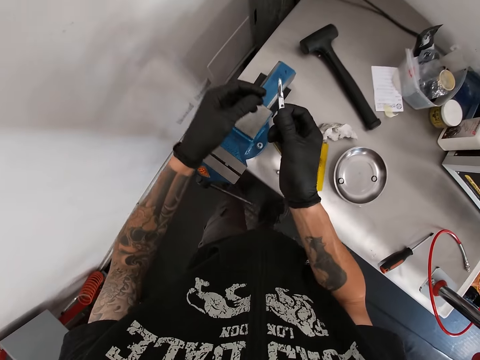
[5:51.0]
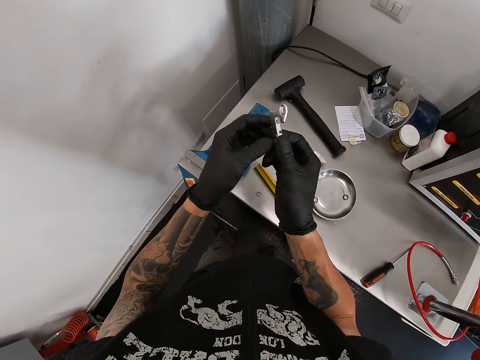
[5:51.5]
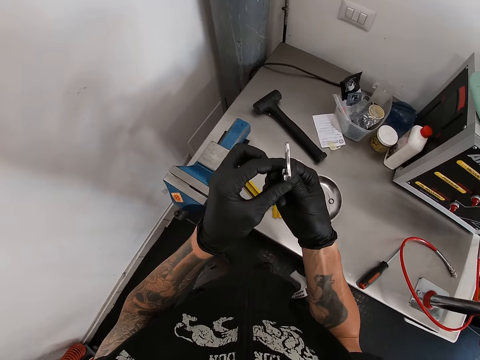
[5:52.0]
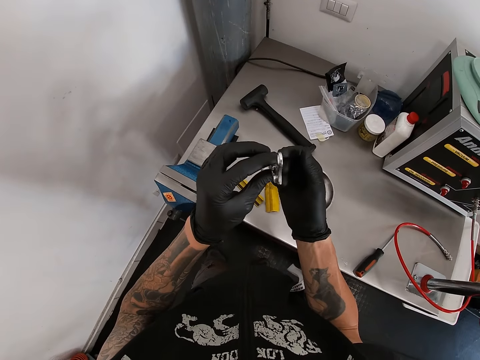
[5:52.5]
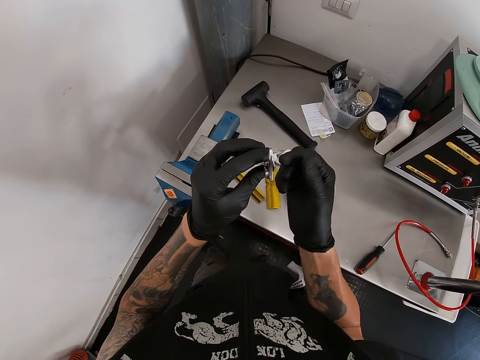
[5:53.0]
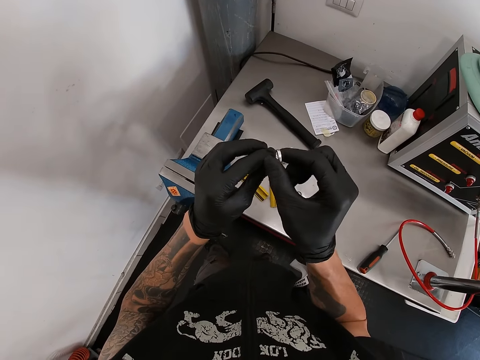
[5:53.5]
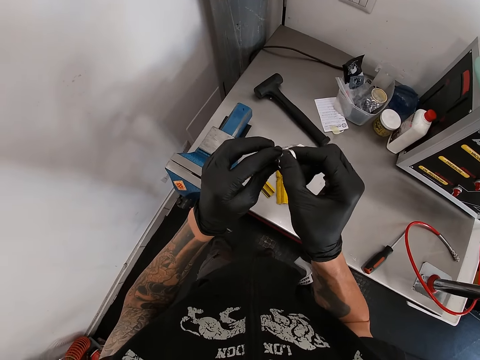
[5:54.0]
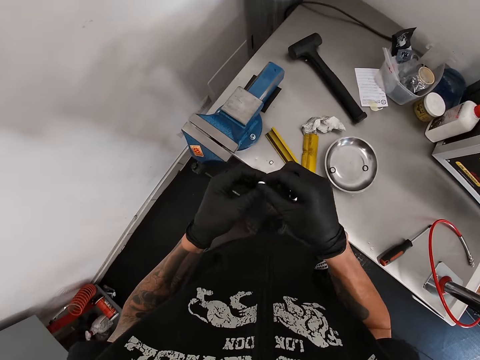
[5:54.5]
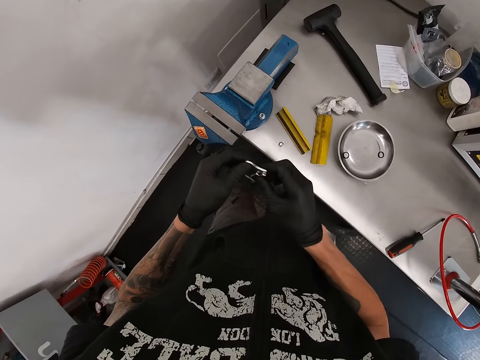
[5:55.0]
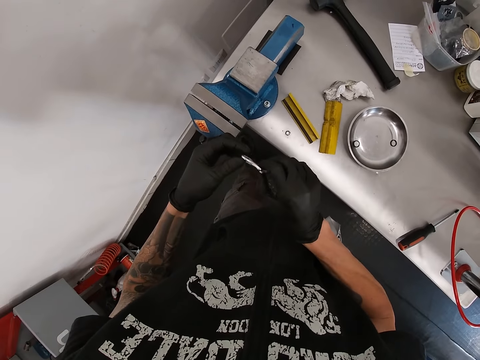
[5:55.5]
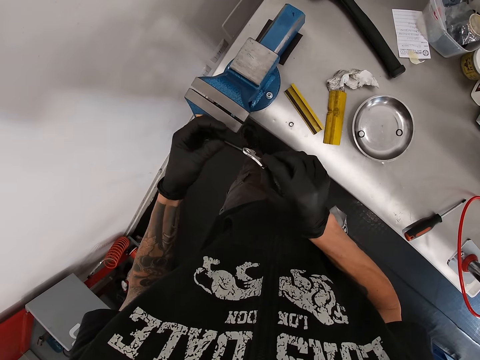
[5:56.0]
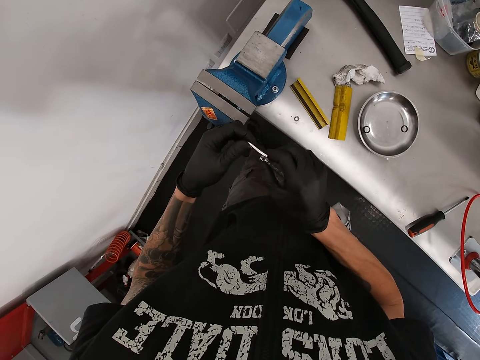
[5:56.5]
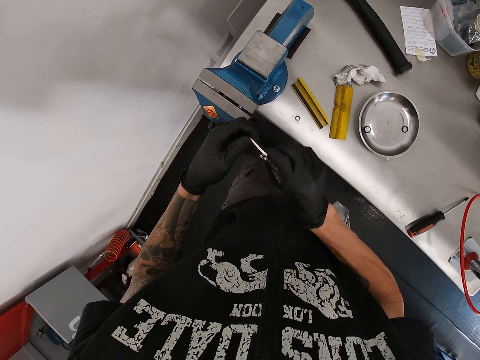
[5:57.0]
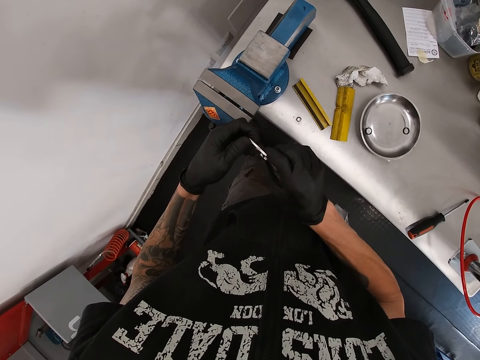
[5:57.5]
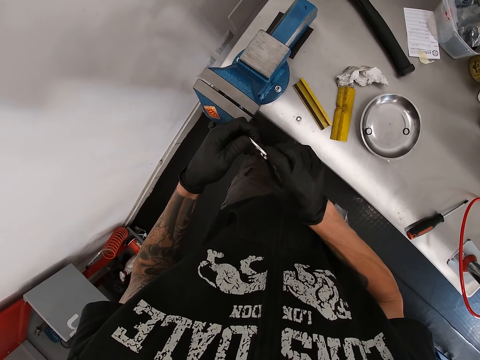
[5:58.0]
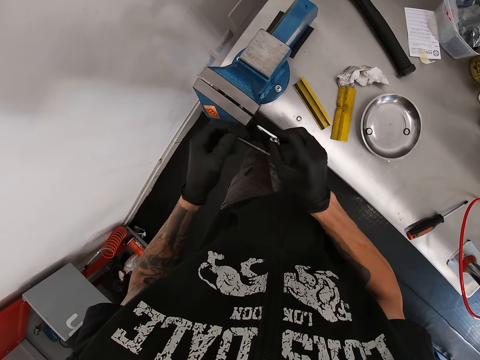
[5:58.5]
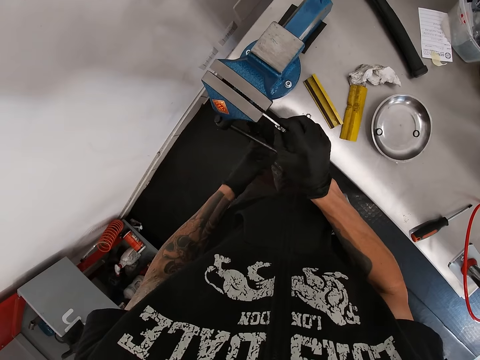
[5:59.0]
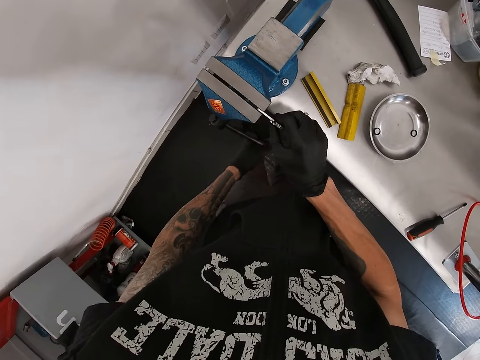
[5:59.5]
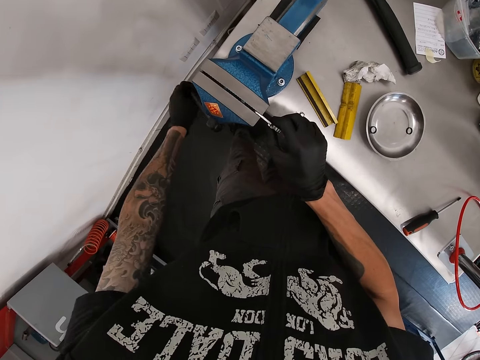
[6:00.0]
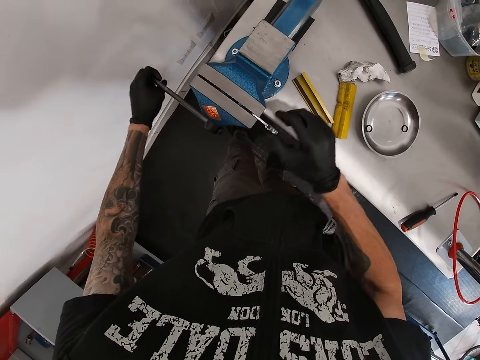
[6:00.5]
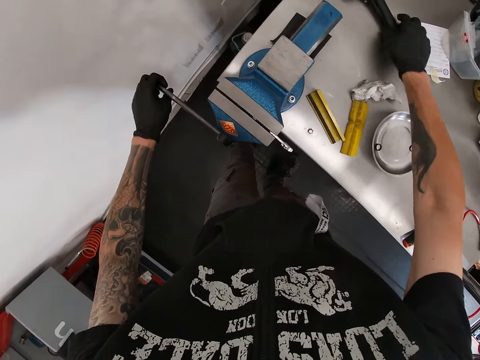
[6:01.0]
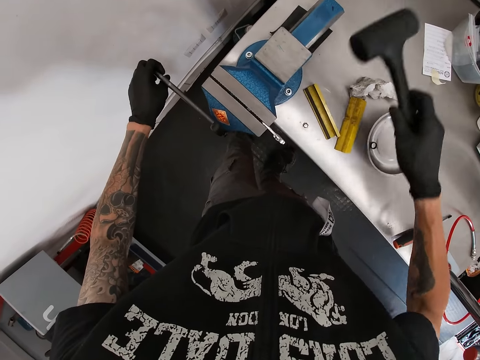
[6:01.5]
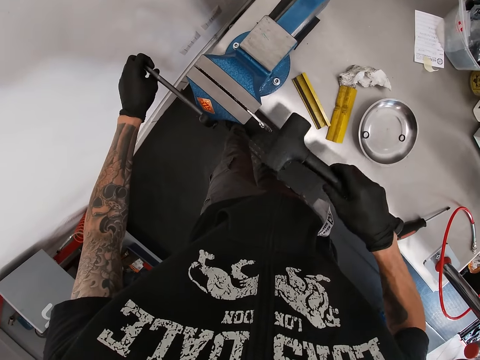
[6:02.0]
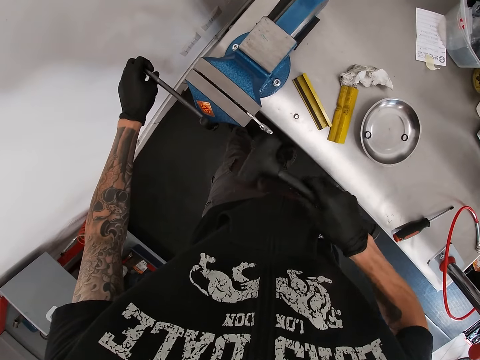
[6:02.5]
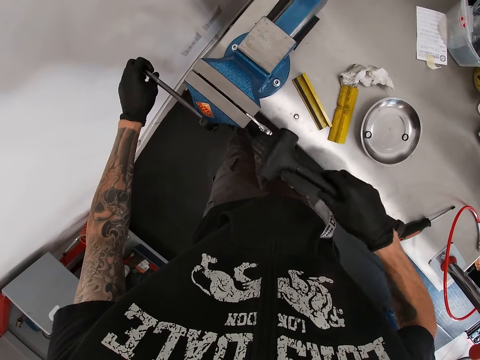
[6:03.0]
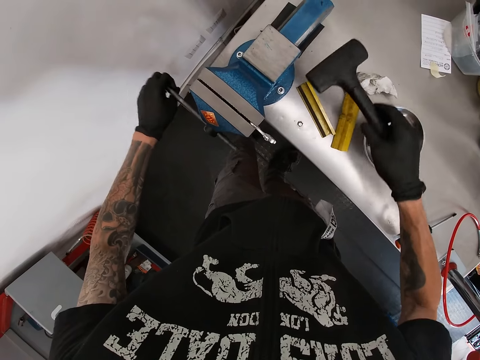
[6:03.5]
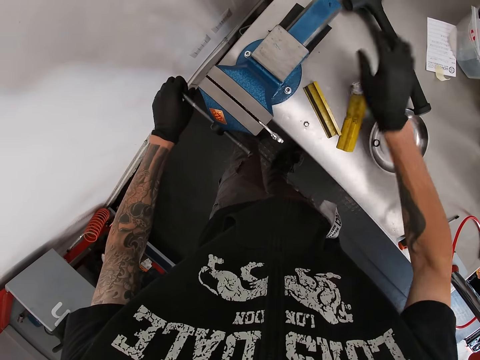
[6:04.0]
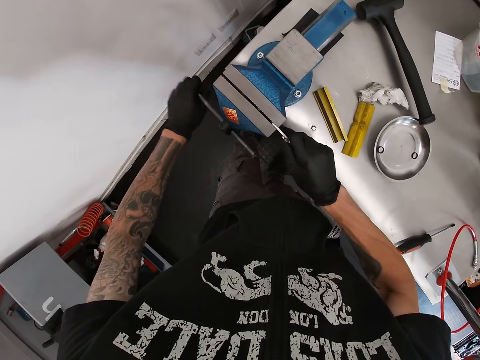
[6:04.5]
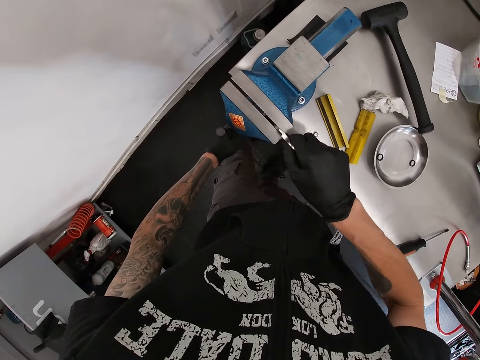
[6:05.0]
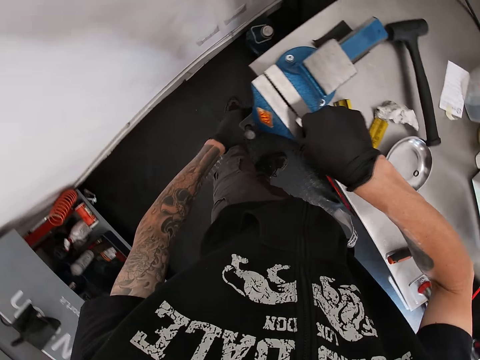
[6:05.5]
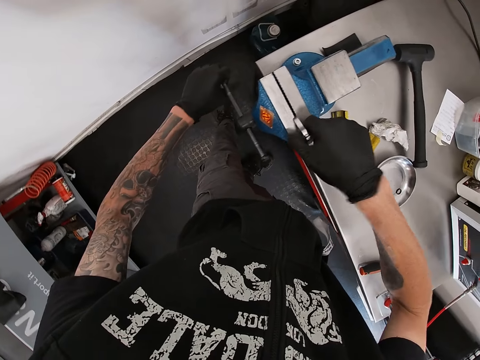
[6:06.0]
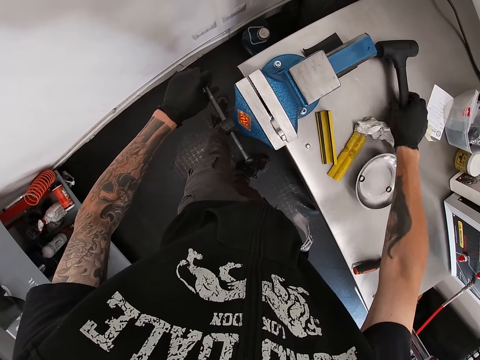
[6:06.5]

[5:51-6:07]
The camera wearer slots the gear shift into the sliding jaw of the workbench vice with his right hand. He turns the handle of the workbench vice with his left hand. He picks up the hammer from the workbench with his right hand. He hits the gear shift in the sliding jaw with the hammer in his right hand. He drops the hammer in his right hand on the workbench vice. He turns the handle of the workbench vice with his left hand. He moves the gear shift in the sliding jaw of the workbench vice with his right hand.

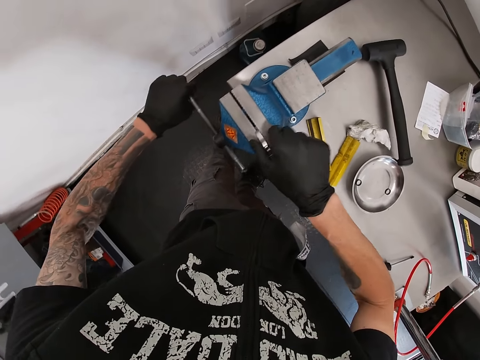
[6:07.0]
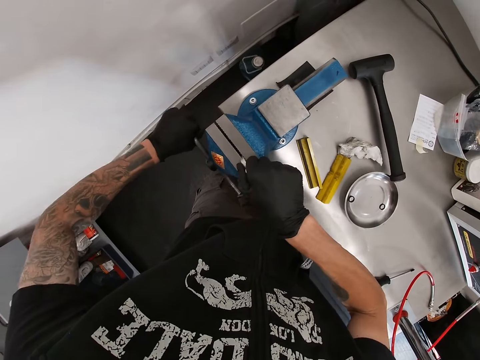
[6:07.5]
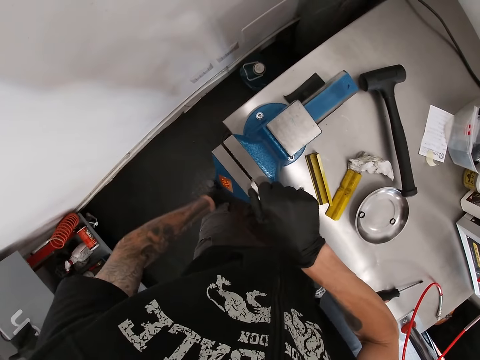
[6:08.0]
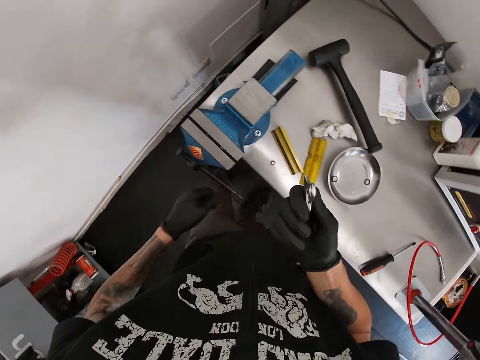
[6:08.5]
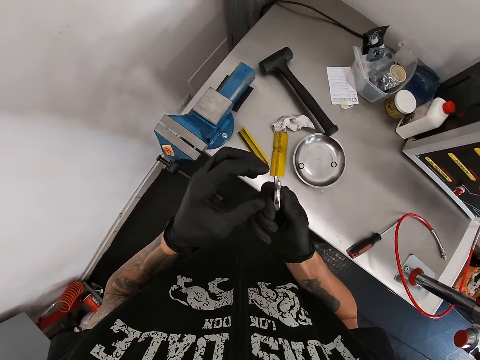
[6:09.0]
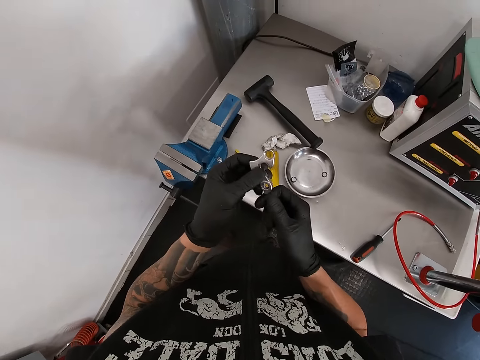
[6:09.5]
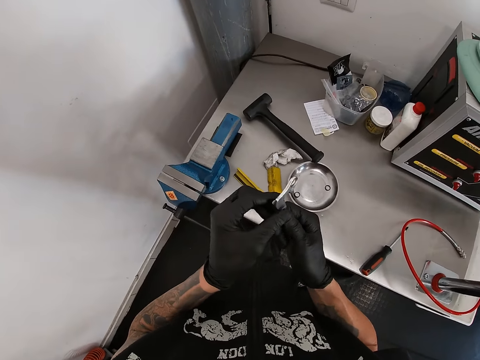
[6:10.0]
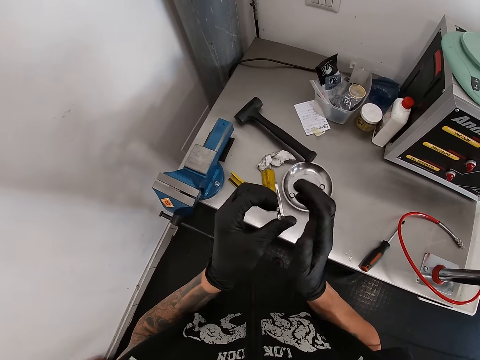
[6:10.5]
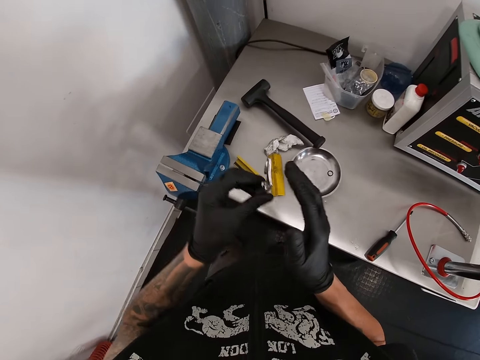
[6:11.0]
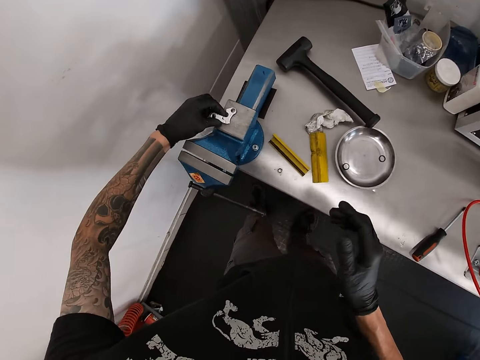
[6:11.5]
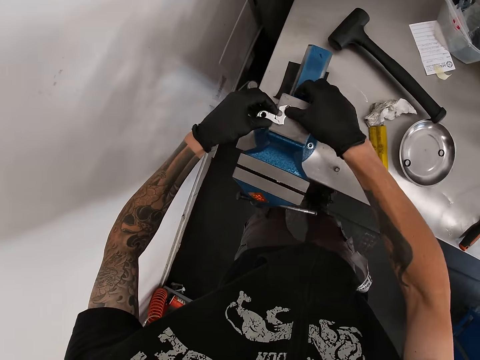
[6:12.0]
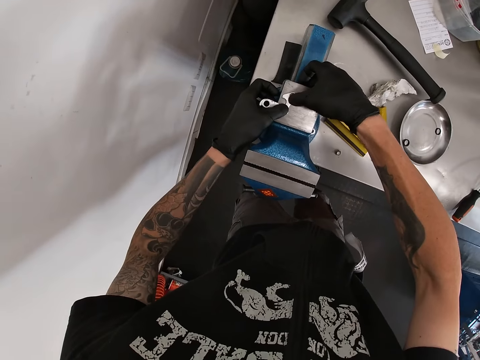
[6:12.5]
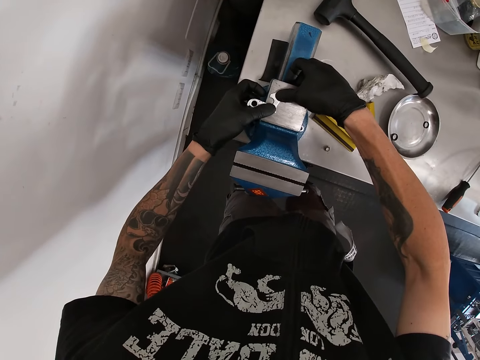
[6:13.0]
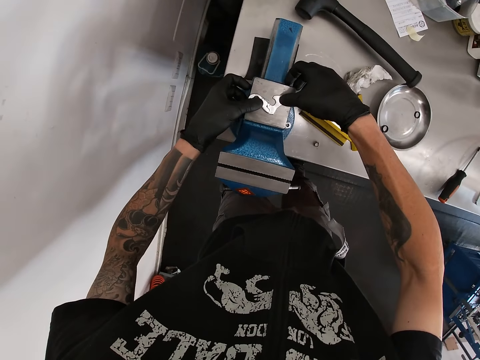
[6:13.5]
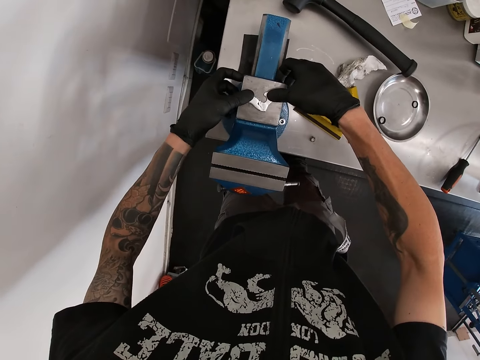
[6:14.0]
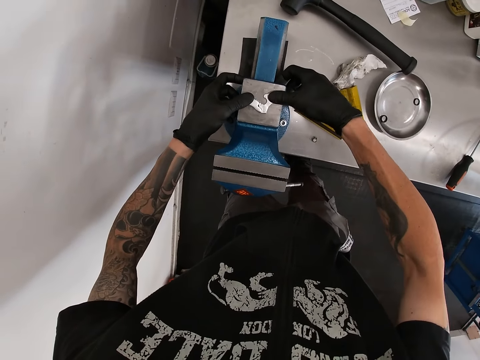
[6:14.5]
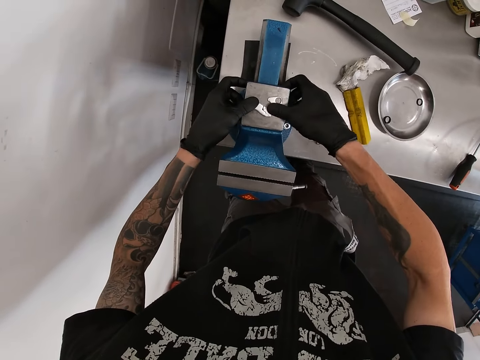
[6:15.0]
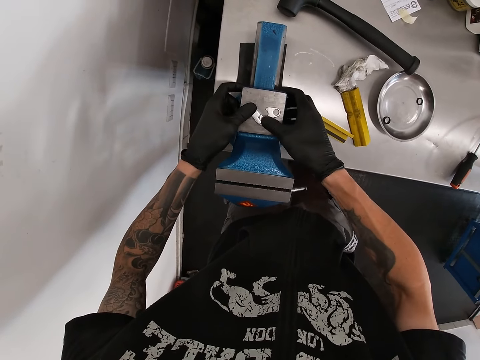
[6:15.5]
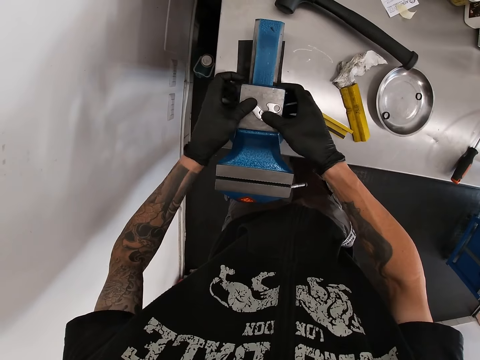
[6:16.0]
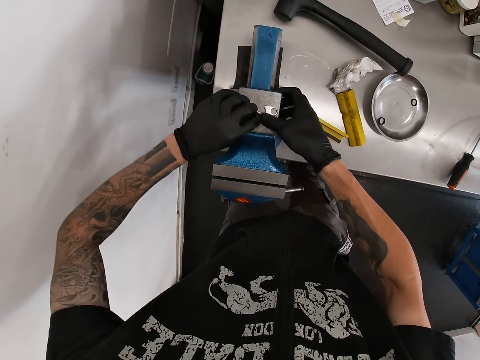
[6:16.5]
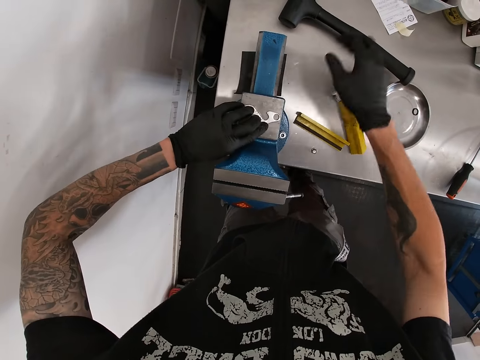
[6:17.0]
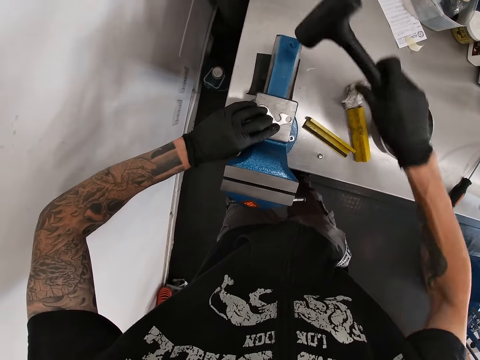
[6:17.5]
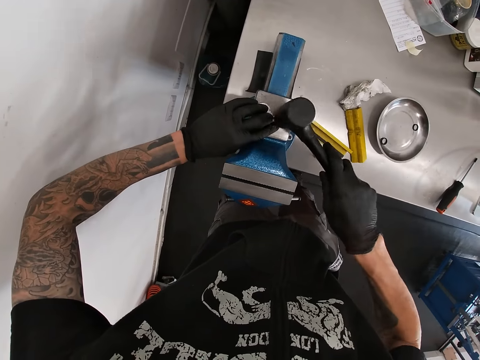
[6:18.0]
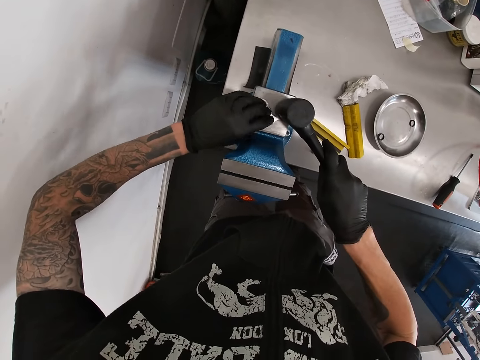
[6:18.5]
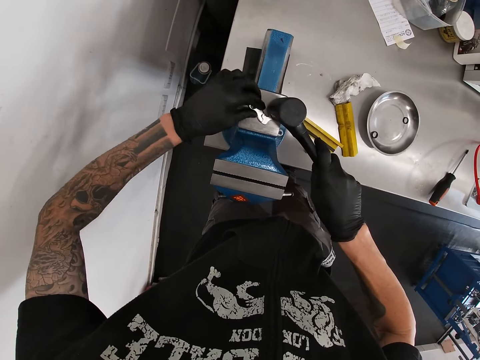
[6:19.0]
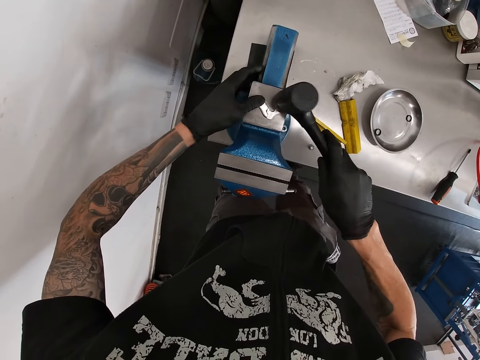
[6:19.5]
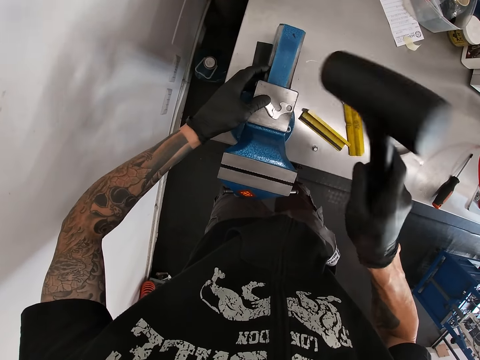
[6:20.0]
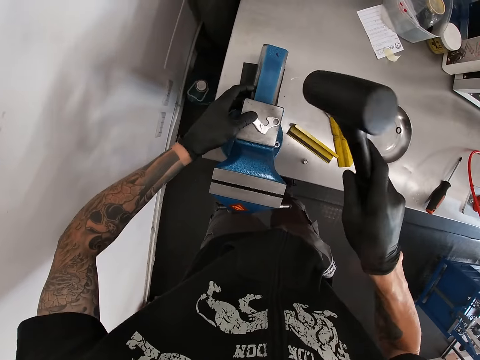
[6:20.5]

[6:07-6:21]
The camera wearer turns the handle of the workbench vice with his left hand. He removes the gear shift from the sliding jaw of the workbench vice with his right hand. He checks the straightness of the gear shift using both hands. He places the gear shift on the anvil with his left hand. He checks the straightness of the gear shift using both hands. He picks up the hammer from the workbench with his right hand. He supports the gear shift on the anvil with his left hand. He hits the gear shift on the anvil with the hammer in his right hand. He hits the gear shift again.
